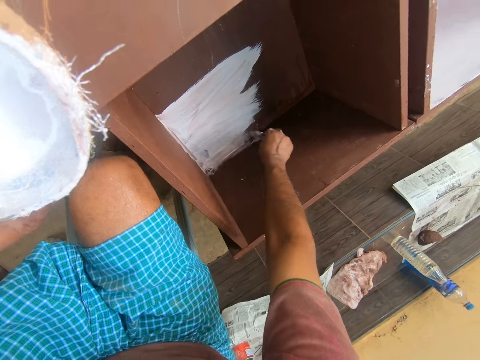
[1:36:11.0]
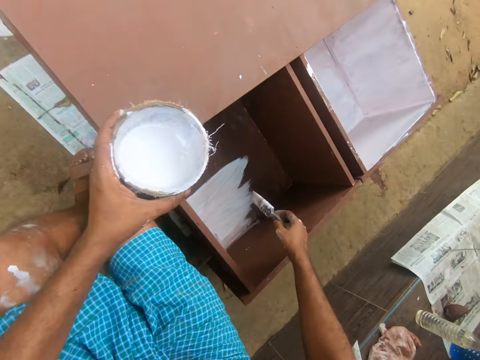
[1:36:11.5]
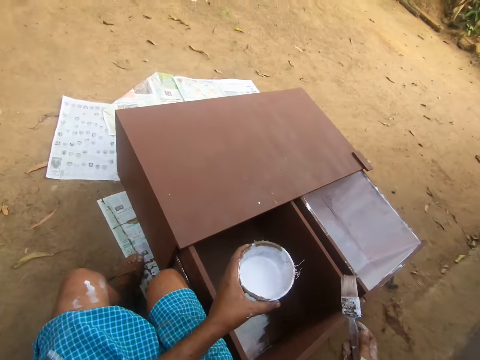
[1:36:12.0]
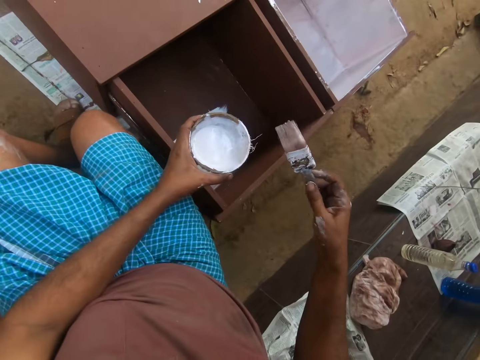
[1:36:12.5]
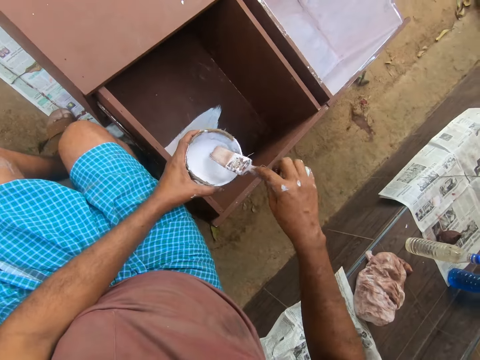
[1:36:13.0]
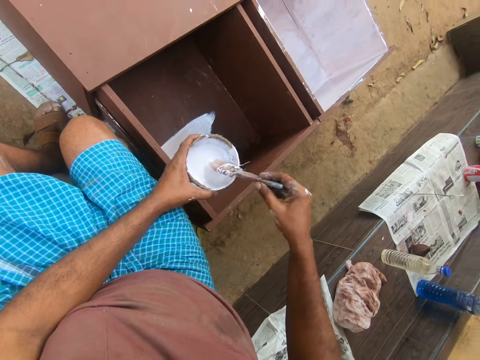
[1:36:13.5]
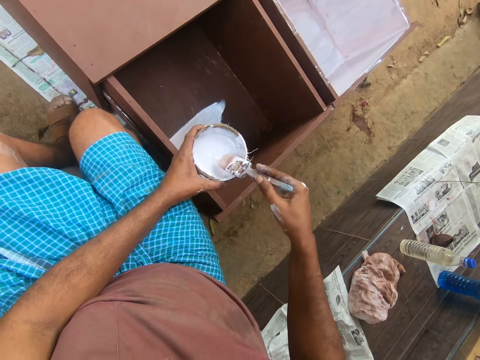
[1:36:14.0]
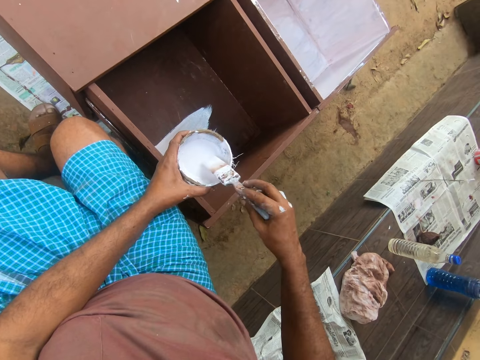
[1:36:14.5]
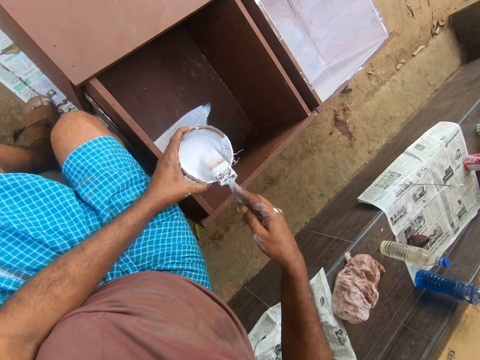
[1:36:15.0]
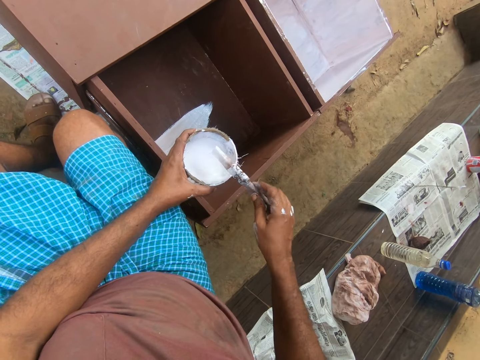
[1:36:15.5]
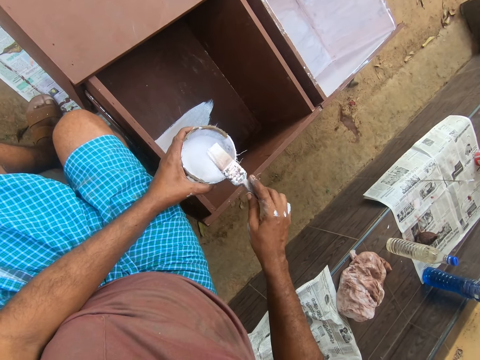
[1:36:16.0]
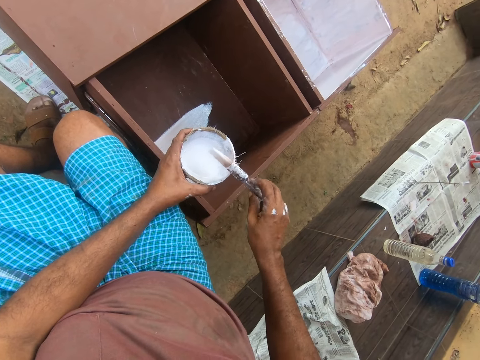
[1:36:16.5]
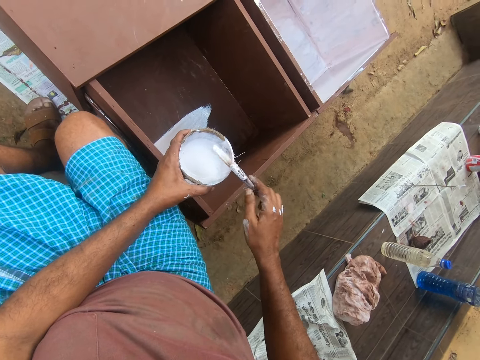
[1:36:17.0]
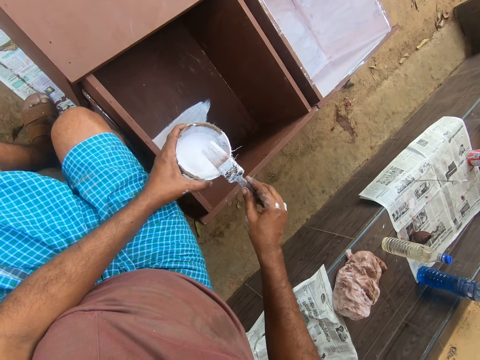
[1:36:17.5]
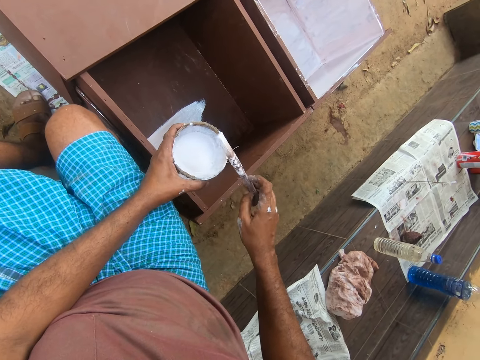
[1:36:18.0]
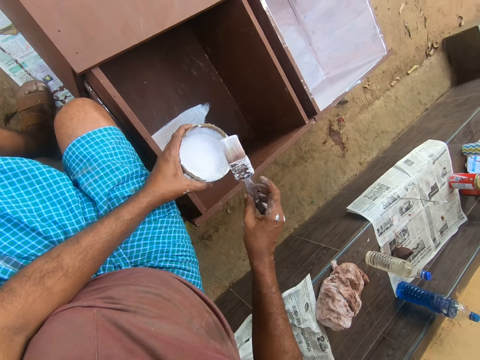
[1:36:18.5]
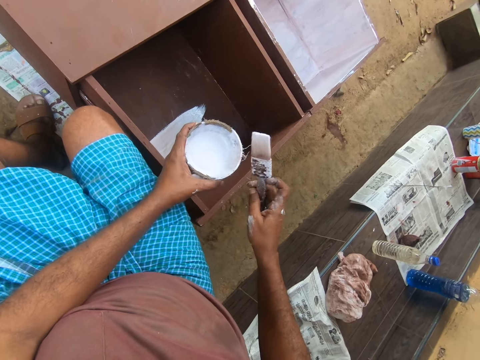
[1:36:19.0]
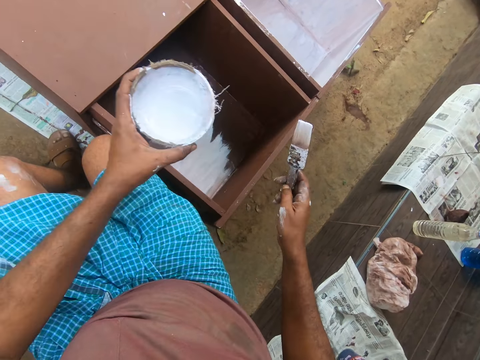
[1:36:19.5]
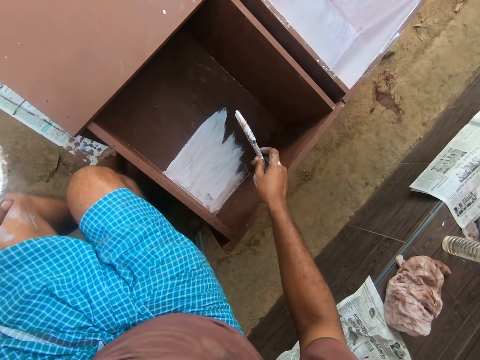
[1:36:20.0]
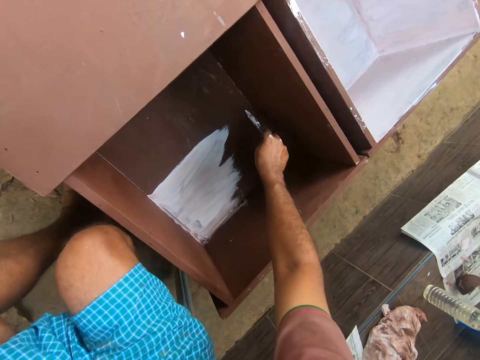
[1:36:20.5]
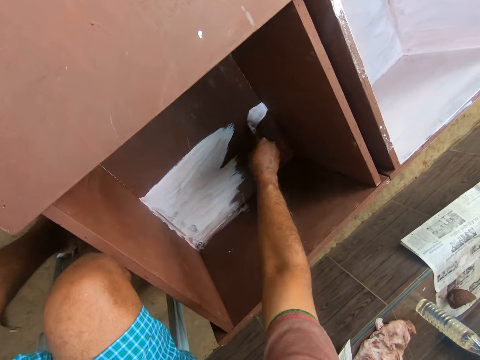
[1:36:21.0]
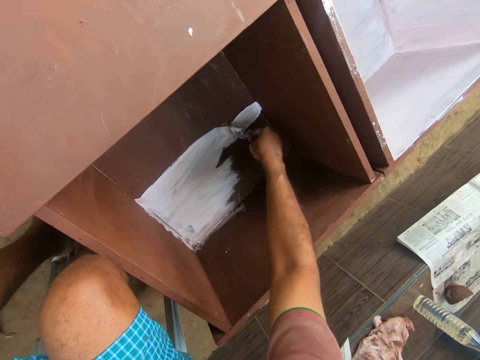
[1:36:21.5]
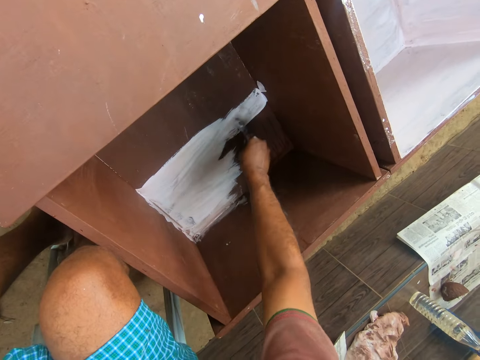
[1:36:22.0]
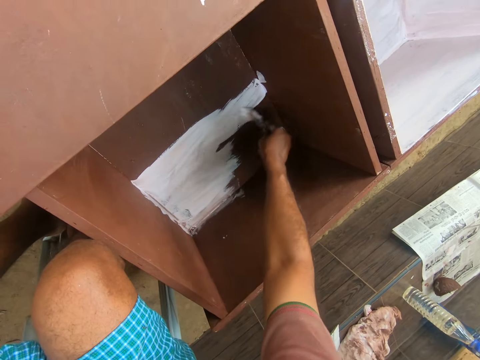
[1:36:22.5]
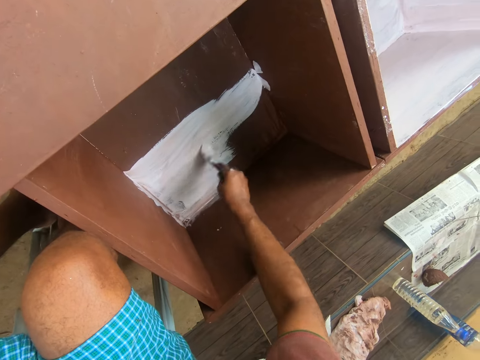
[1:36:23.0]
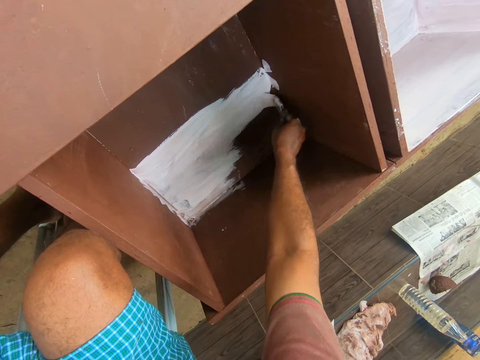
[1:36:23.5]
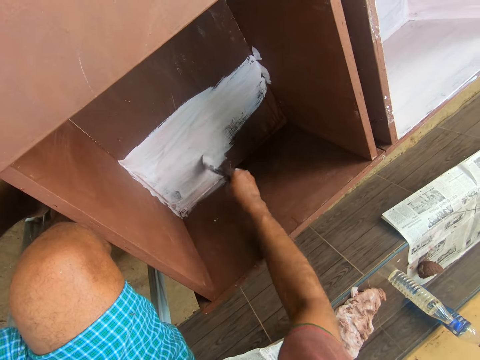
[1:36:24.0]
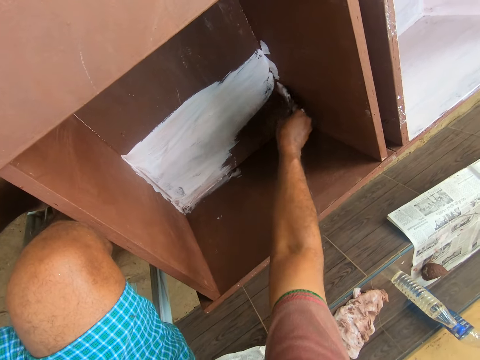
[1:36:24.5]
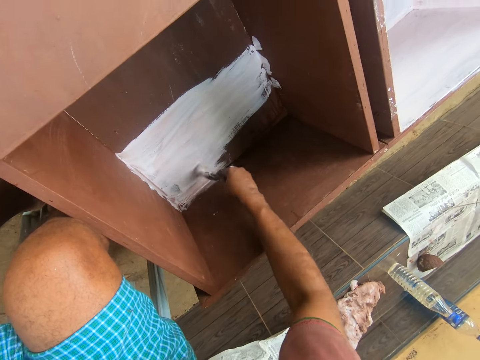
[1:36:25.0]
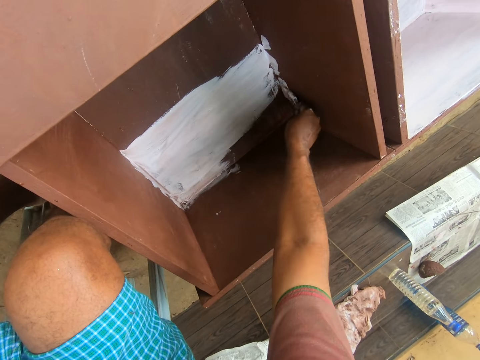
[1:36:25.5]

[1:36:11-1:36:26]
The camera wearer inserts the paint brush into the paint container in his left hand. He rotates the paint brush with his hand. He paints the table drawer with the paint brush in his right hand.

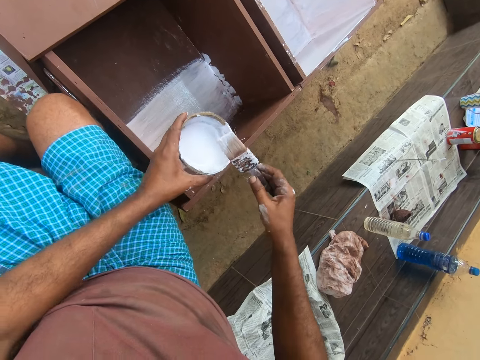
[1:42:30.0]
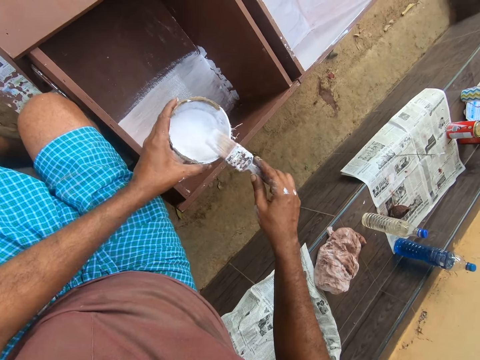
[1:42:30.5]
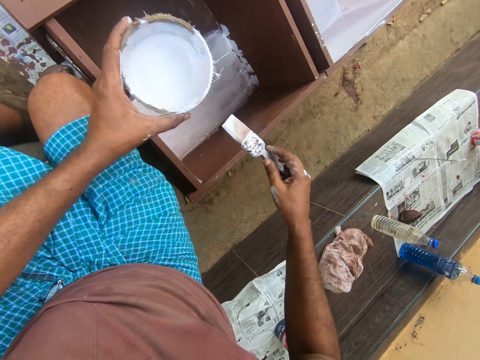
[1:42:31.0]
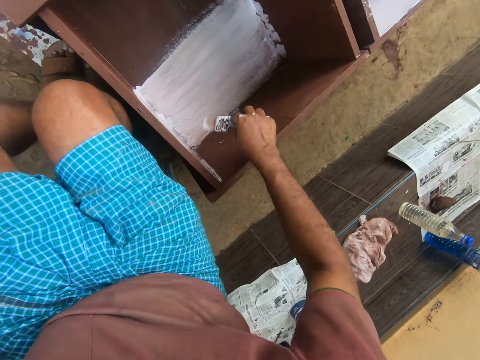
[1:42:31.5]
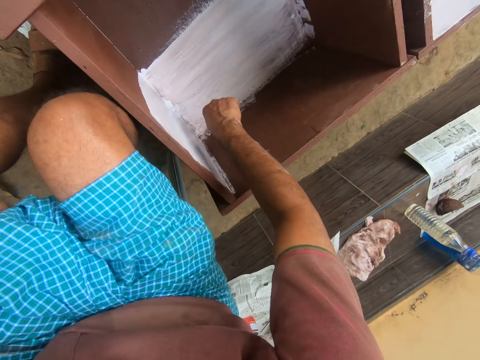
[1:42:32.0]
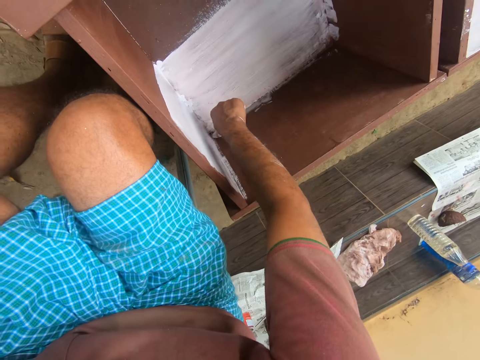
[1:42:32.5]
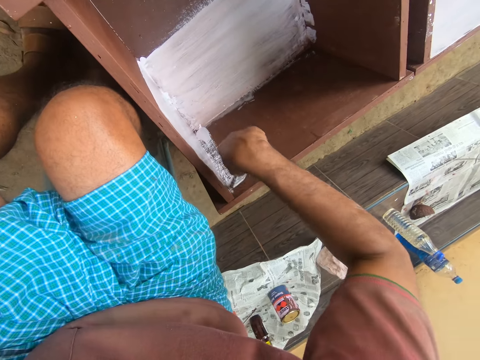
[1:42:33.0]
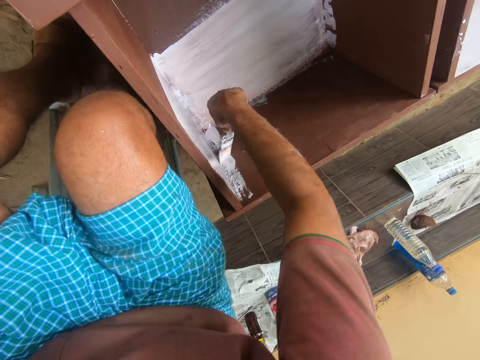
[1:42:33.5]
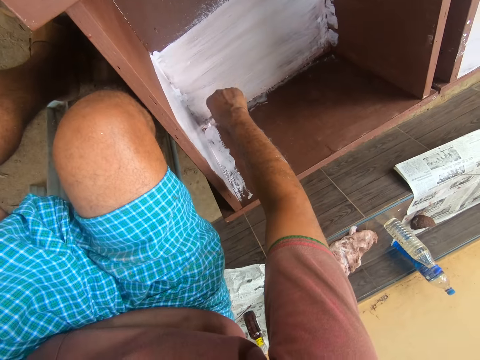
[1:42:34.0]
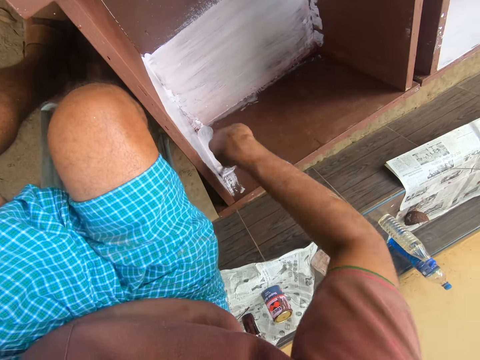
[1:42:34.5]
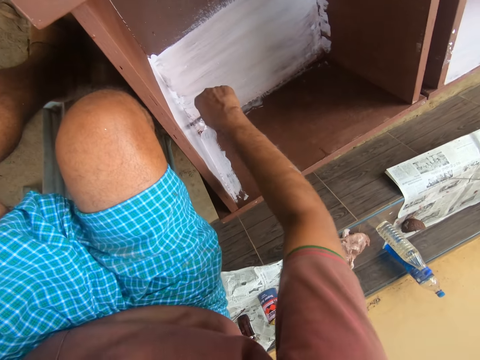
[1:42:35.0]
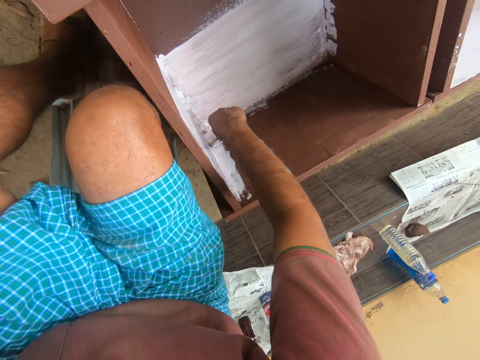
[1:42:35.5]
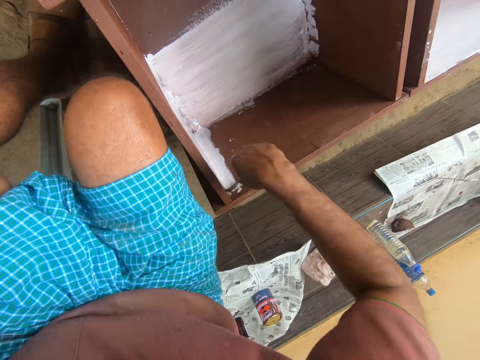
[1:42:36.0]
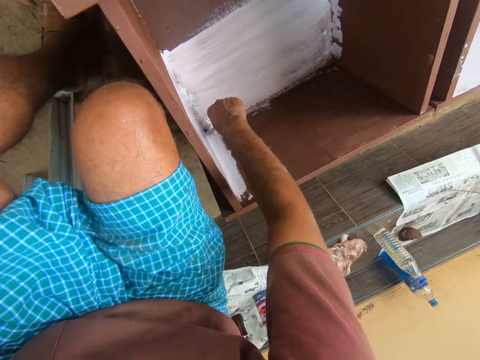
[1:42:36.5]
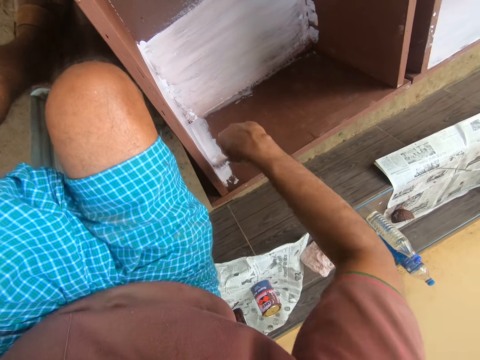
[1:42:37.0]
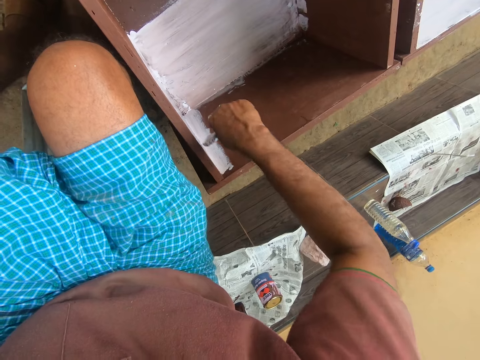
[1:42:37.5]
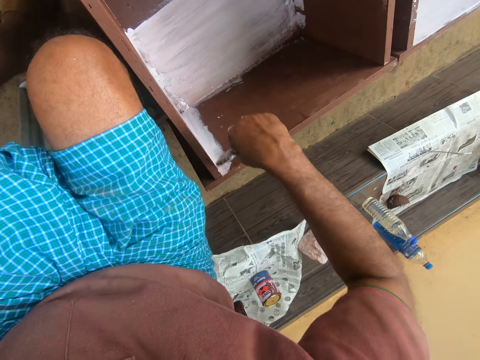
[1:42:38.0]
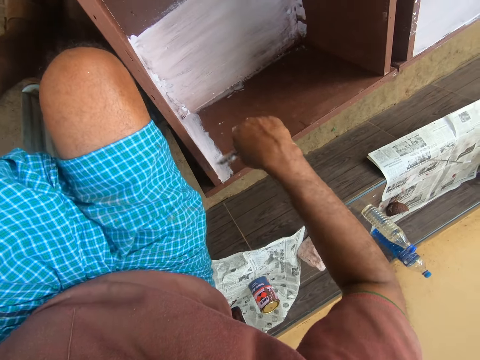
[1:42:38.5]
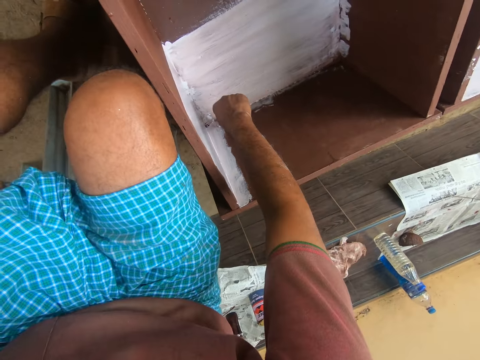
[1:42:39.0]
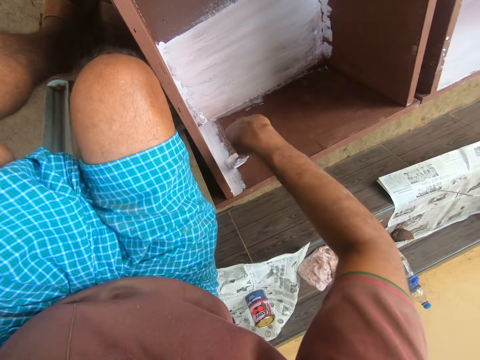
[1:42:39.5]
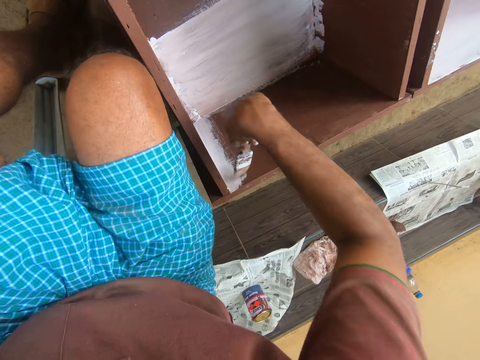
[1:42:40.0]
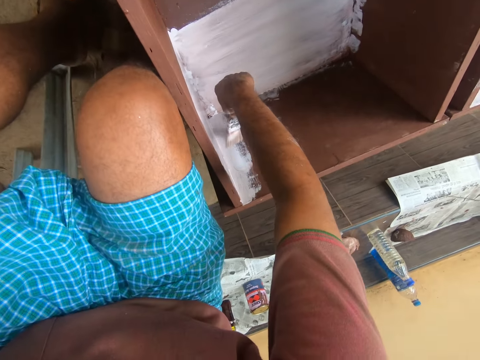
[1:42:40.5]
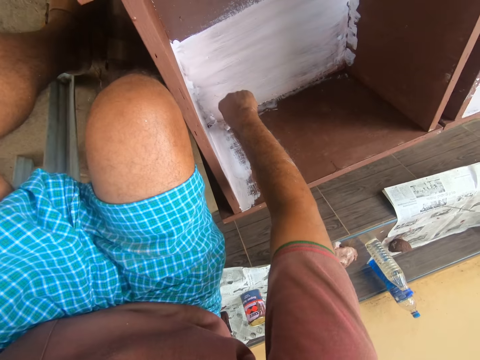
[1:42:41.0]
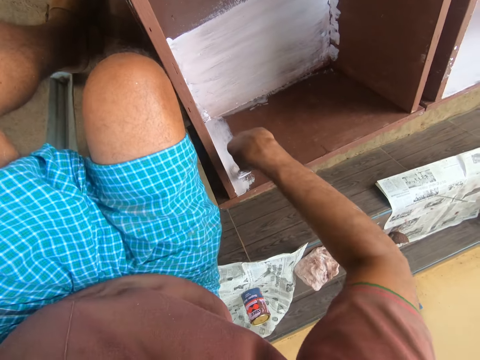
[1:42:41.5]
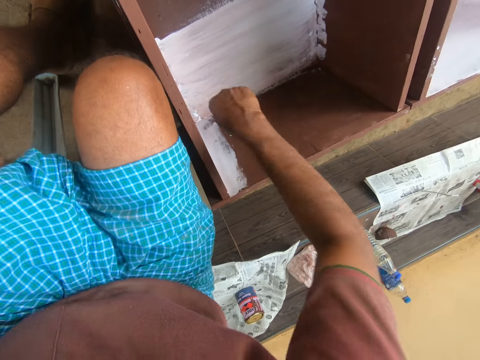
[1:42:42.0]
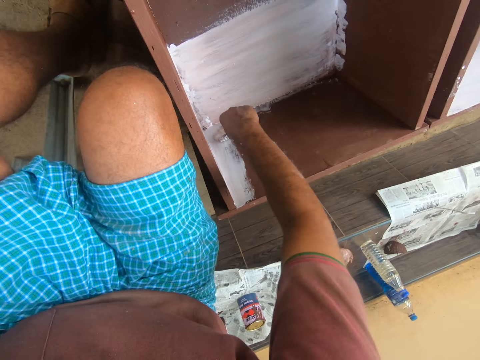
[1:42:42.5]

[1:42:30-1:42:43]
The camera wearer paints the drawer of the table or cabinet with the paint brush in his right hand. He paints the cabinet using the brush. He does so repeatedly.
